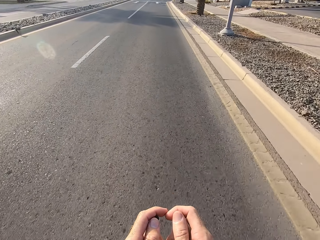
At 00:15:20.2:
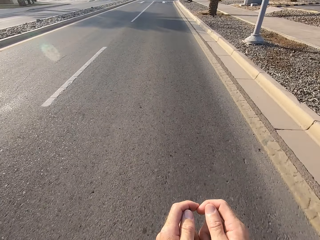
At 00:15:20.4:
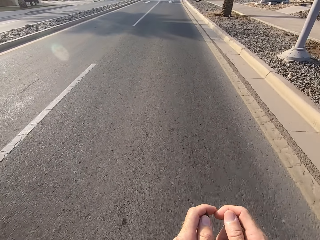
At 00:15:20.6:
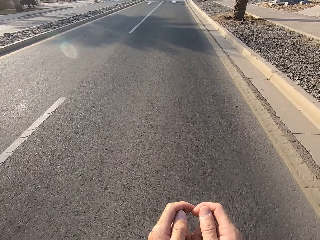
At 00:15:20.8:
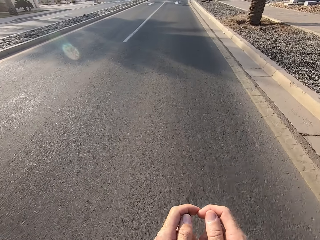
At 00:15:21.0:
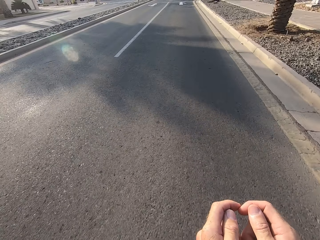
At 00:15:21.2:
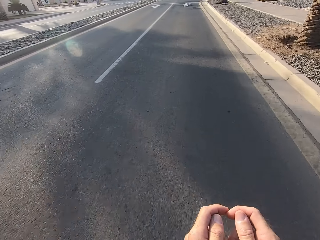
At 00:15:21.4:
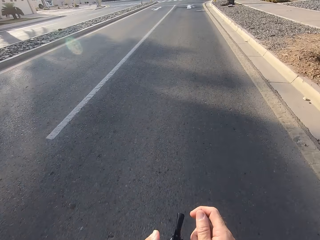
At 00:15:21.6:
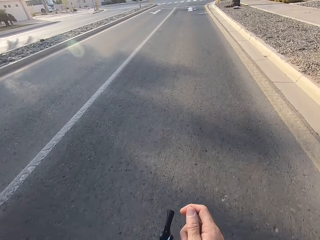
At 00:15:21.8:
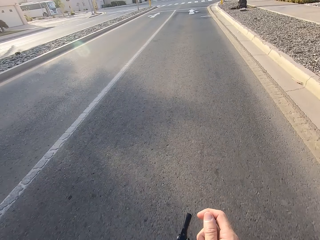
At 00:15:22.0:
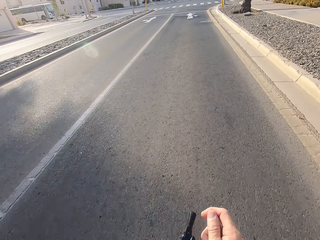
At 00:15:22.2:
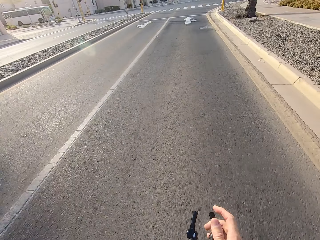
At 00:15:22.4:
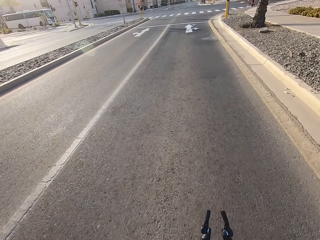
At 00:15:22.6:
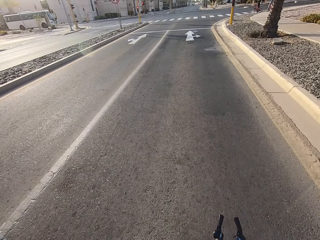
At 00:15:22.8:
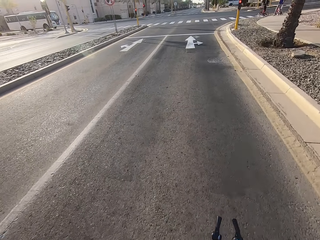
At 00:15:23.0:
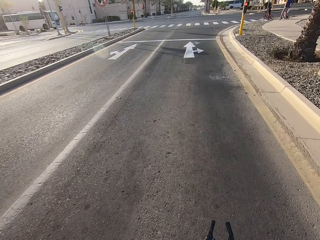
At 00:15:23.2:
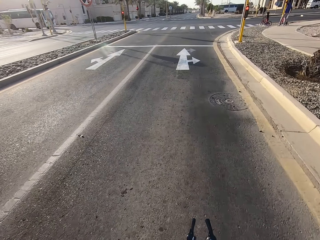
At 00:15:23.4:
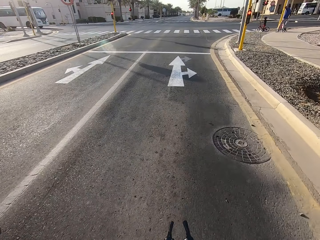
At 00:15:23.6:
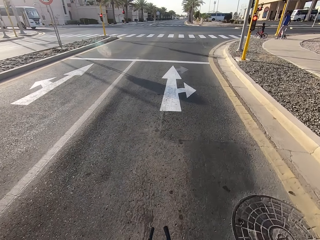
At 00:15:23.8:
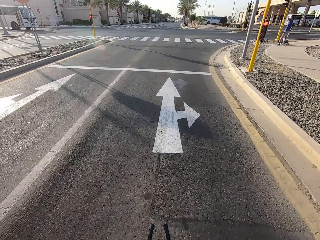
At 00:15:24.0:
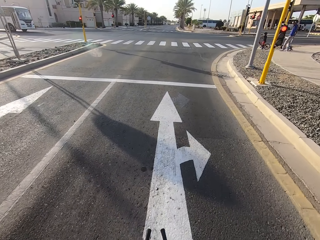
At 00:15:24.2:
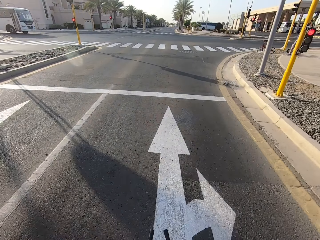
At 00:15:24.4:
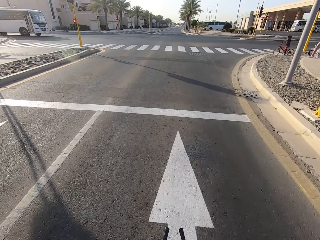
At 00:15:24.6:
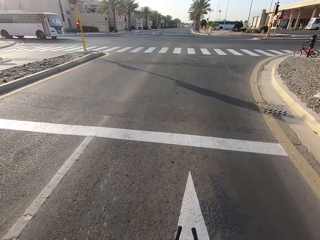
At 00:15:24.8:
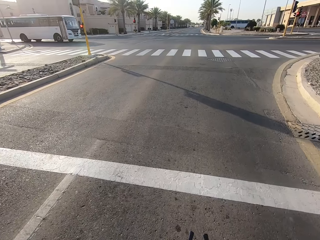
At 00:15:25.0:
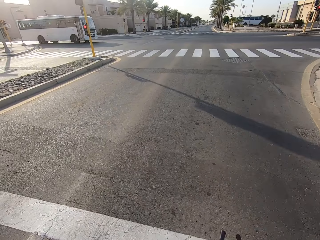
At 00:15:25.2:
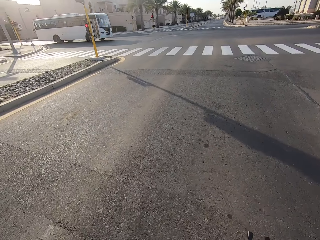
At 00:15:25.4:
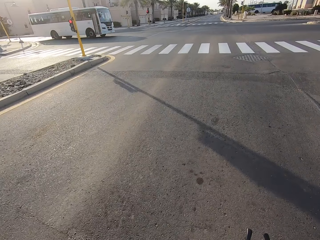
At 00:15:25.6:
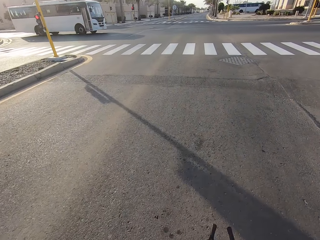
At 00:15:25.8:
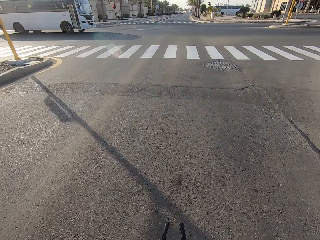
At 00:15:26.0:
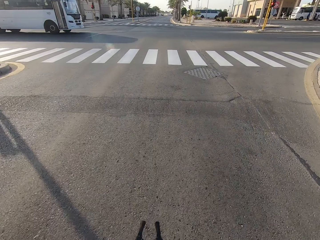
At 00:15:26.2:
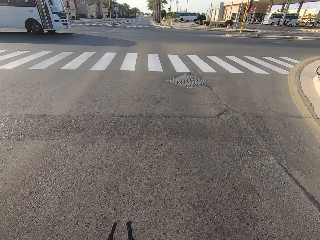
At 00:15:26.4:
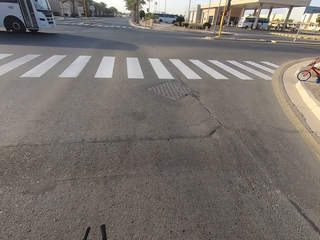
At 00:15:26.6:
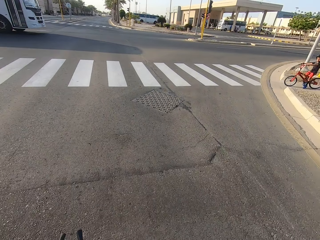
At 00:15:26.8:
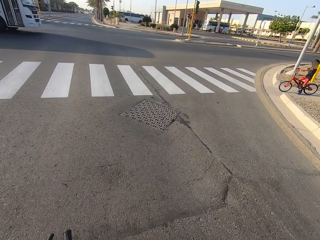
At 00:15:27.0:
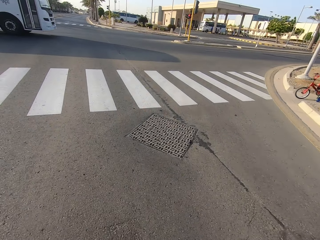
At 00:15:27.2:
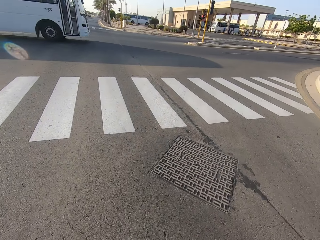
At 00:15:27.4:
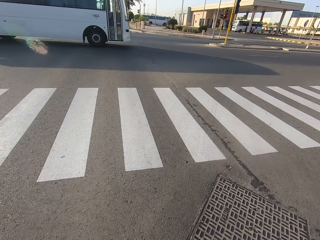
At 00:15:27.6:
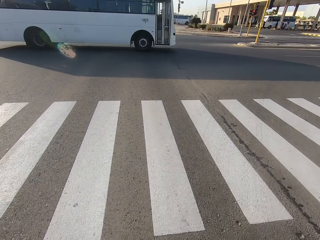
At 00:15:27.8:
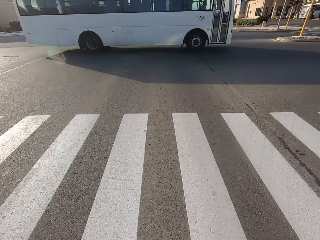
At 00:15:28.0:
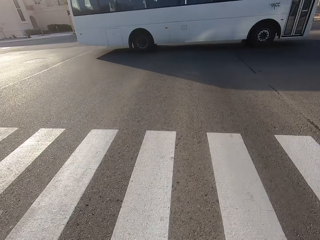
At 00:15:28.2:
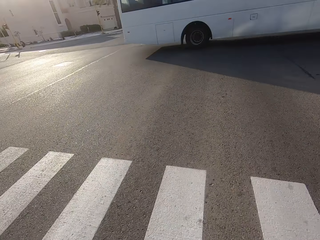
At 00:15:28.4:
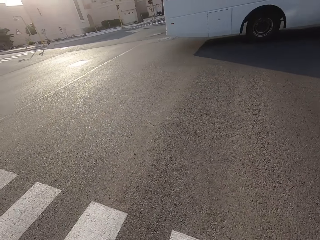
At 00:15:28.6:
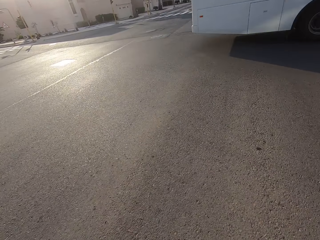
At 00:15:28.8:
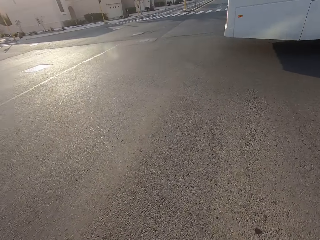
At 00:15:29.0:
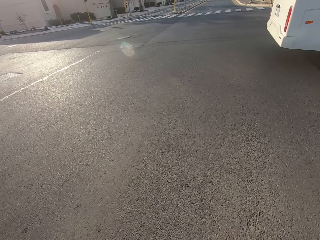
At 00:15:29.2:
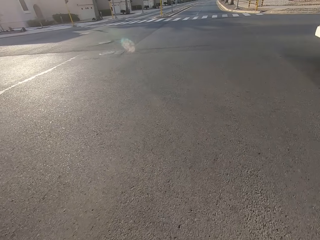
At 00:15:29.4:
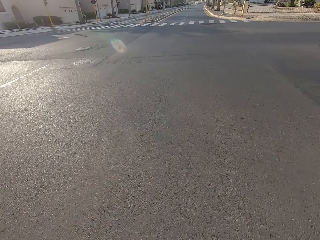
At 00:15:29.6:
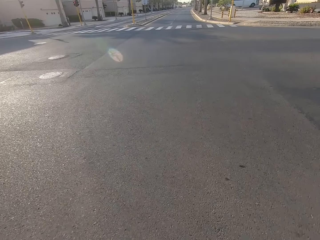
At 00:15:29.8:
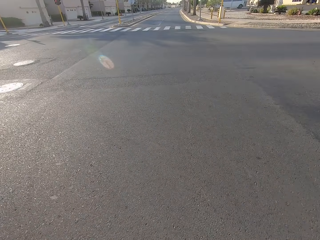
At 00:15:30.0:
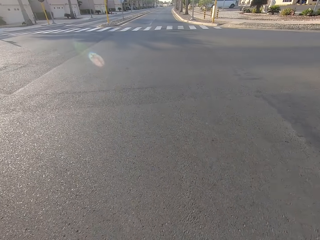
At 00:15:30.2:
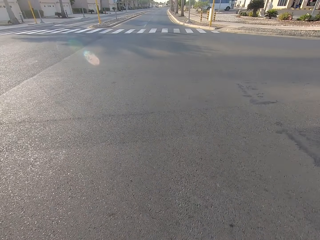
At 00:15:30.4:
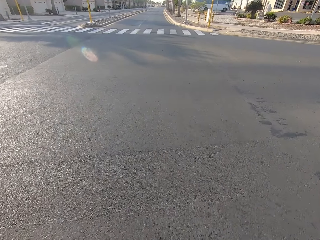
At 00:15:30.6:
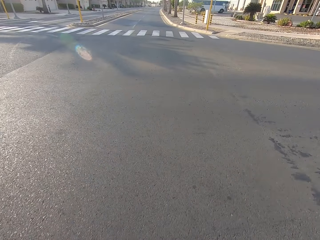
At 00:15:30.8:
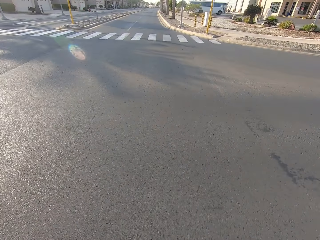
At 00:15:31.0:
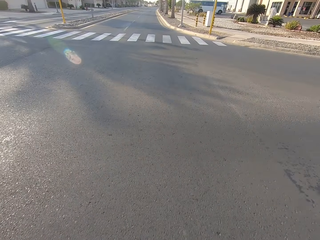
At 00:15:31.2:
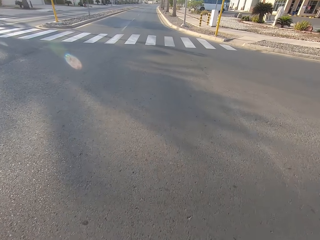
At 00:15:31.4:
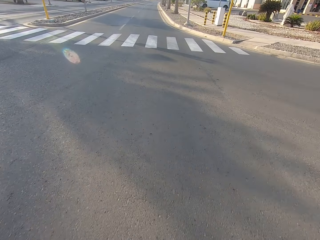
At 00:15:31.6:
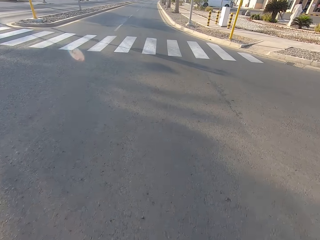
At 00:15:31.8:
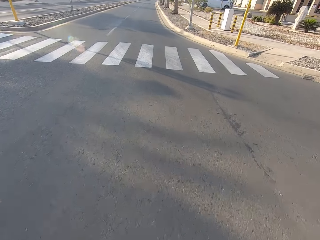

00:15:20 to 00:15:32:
The camera wearer releases the front bicycle handle.

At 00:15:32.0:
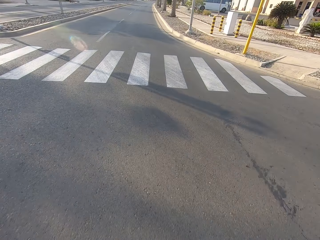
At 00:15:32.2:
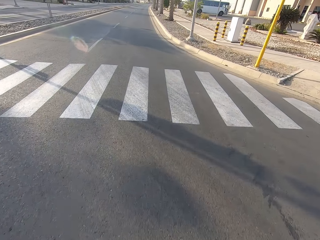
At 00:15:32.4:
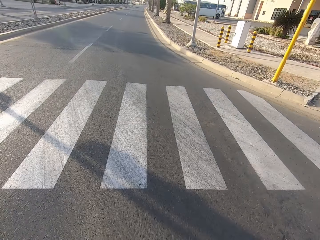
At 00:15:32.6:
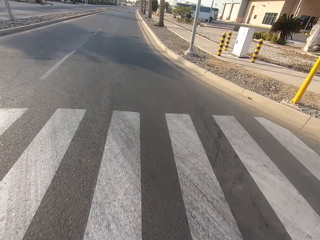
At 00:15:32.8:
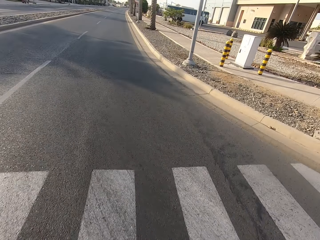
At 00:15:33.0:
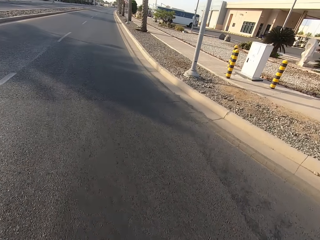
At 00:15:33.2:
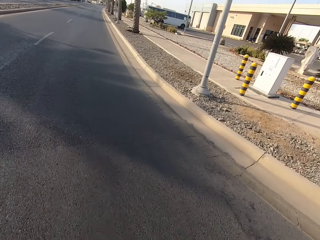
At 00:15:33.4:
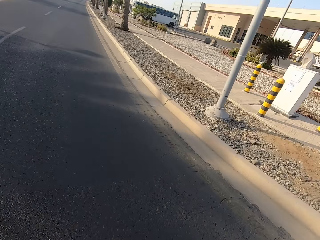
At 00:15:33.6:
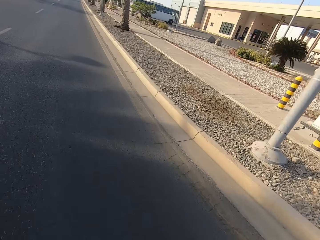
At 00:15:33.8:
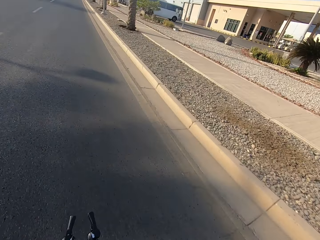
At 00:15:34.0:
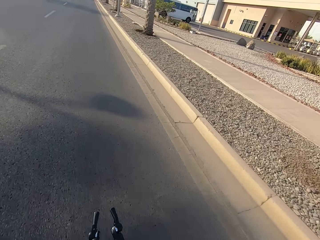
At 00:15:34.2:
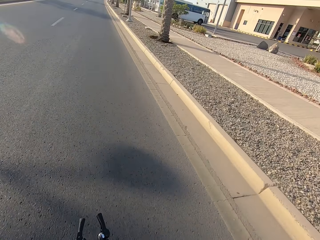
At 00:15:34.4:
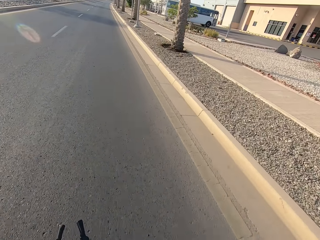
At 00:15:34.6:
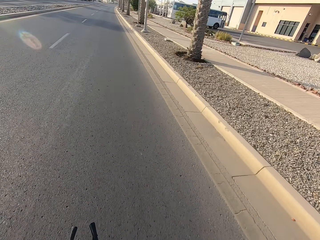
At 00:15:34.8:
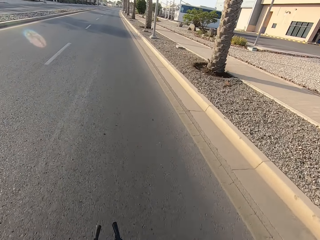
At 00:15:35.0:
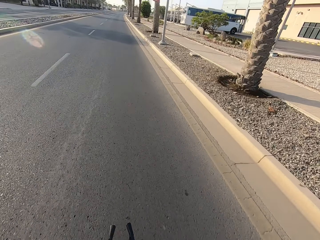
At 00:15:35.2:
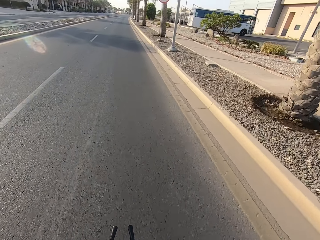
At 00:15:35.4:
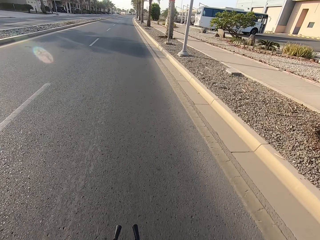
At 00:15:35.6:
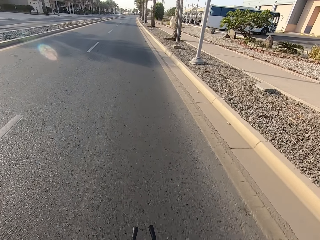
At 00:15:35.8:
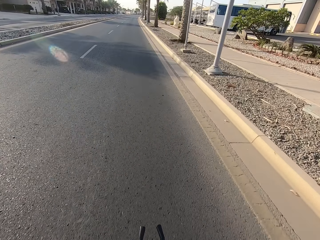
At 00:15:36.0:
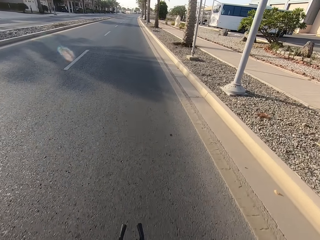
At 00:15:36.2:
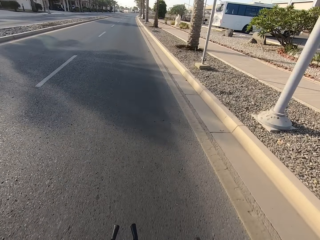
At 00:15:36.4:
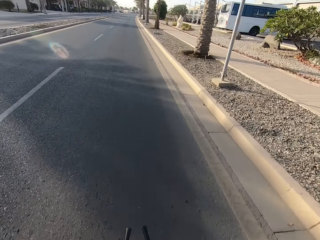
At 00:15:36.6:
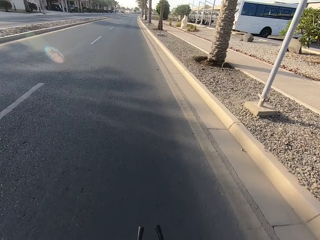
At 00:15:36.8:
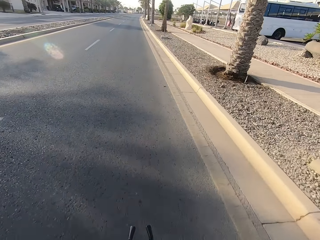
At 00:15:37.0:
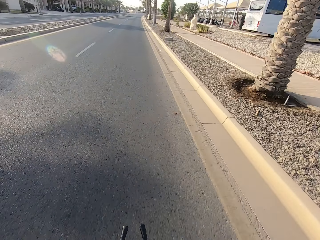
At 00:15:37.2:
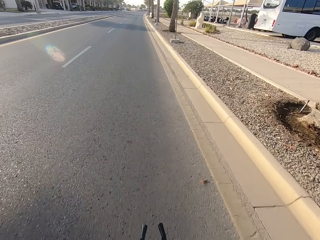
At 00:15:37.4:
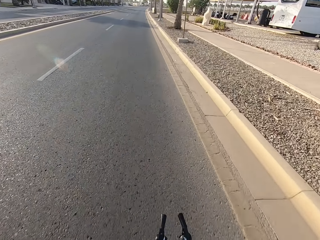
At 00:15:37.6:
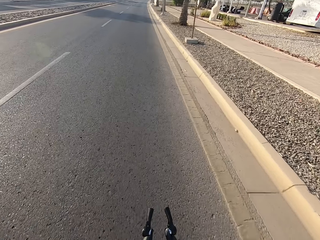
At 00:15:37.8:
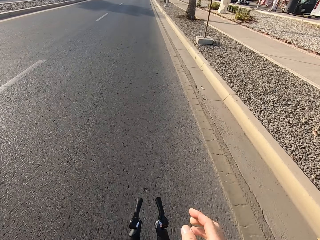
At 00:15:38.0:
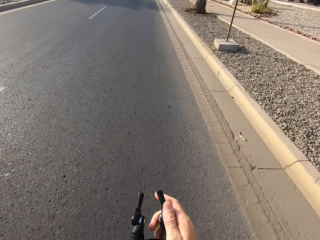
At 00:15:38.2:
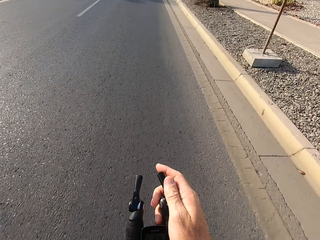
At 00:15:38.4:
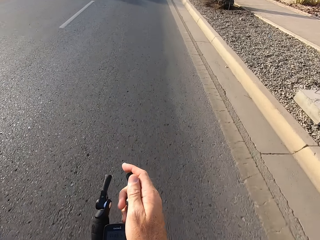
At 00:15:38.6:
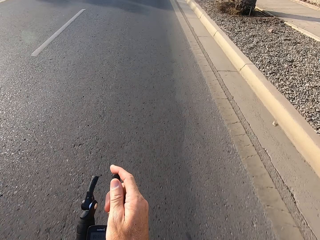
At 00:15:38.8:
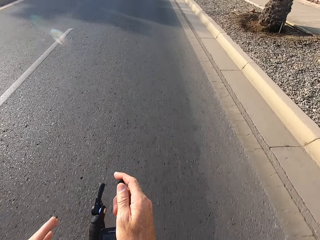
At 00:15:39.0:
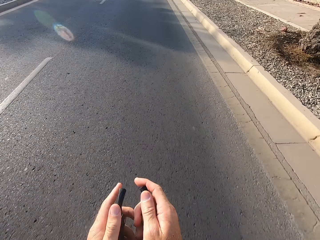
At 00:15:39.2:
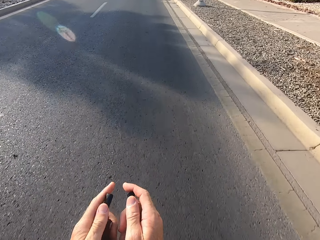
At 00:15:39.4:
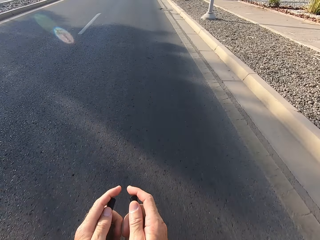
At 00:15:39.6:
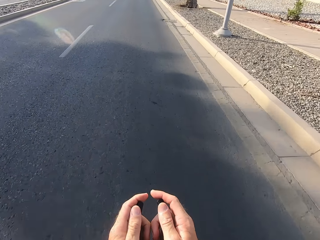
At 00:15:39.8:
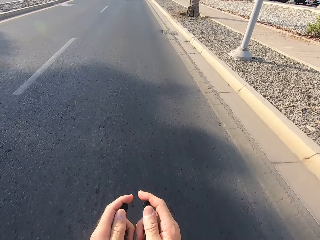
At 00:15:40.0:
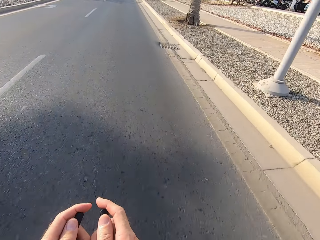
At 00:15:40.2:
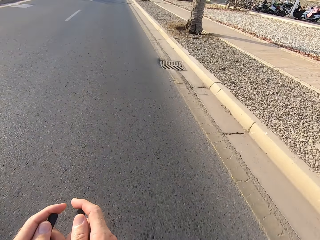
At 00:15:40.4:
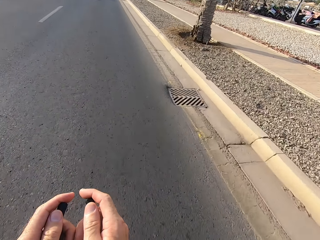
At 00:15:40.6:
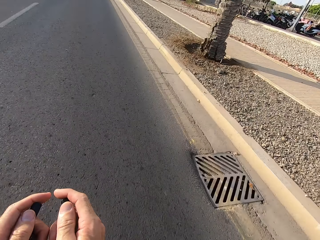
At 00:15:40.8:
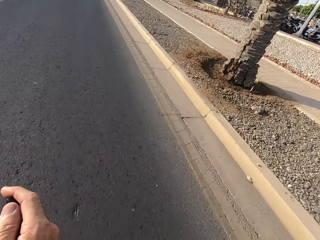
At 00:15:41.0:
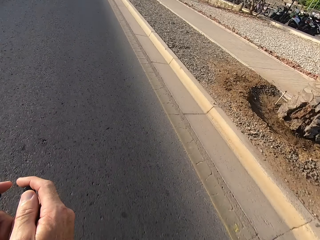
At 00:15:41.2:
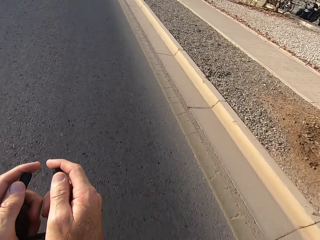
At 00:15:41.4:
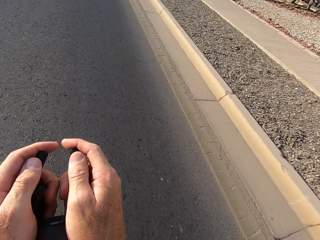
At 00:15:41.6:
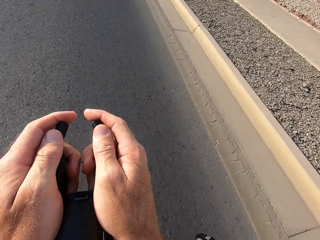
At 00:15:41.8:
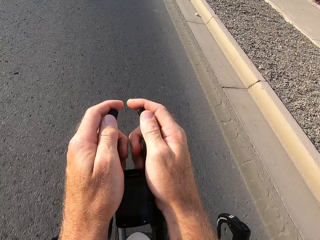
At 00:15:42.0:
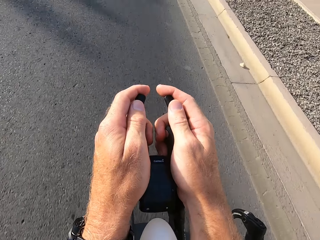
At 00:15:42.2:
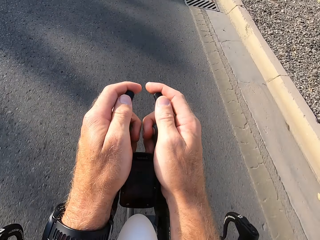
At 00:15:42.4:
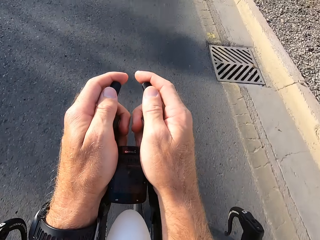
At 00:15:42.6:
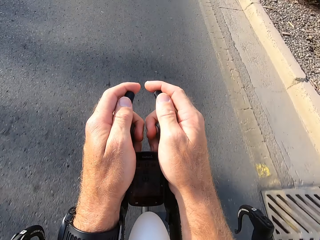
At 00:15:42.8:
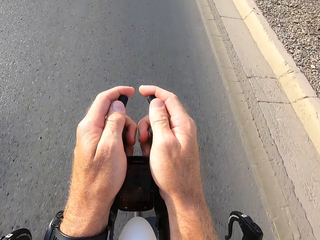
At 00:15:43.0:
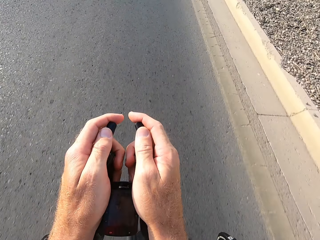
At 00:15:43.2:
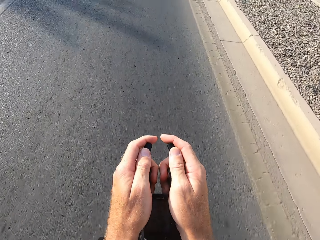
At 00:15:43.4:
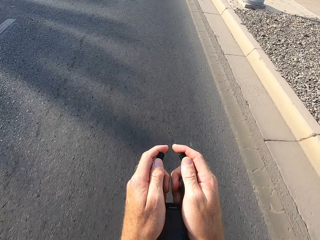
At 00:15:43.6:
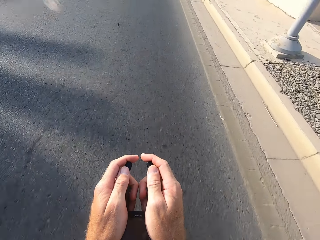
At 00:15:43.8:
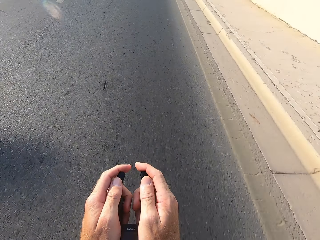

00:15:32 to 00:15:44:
The camera wearer holds the front bicycle handle.
